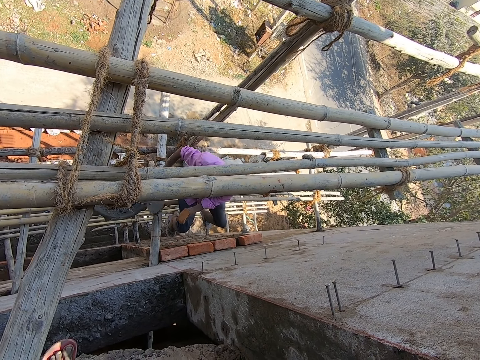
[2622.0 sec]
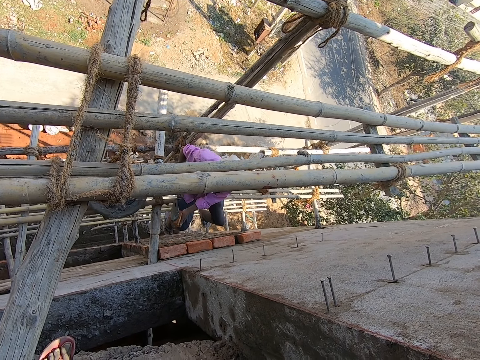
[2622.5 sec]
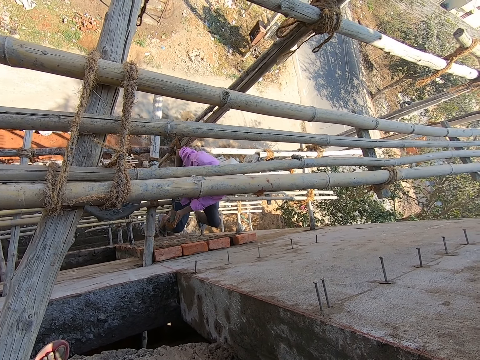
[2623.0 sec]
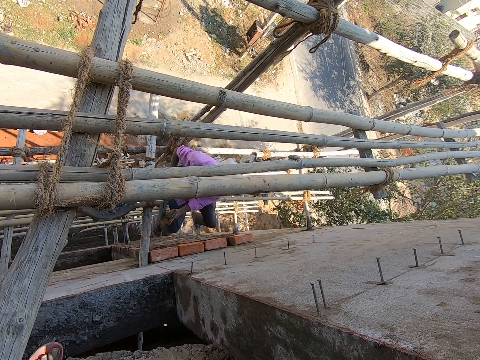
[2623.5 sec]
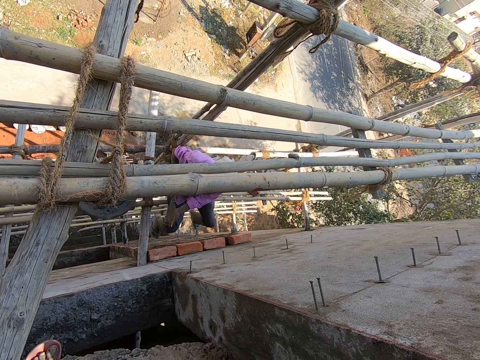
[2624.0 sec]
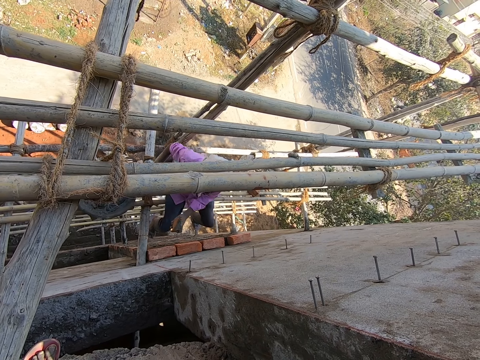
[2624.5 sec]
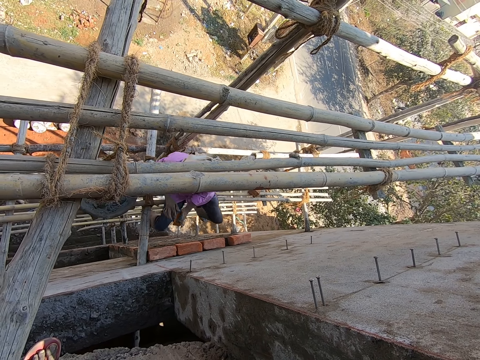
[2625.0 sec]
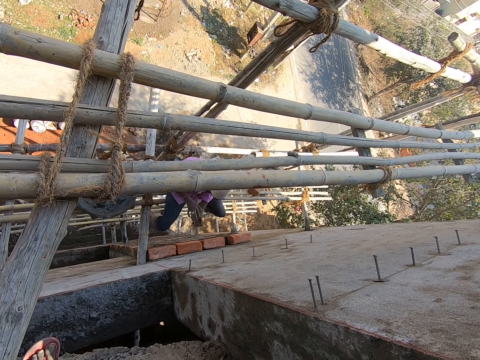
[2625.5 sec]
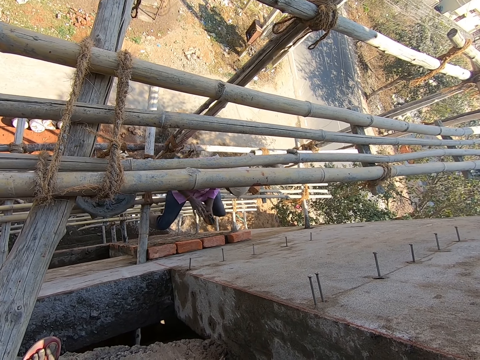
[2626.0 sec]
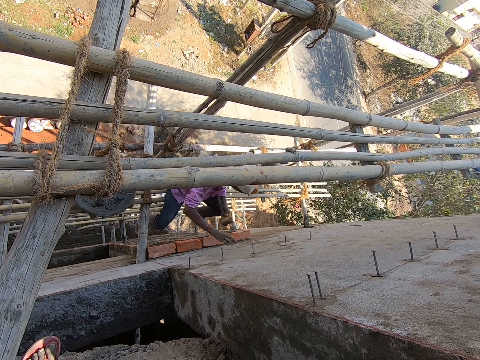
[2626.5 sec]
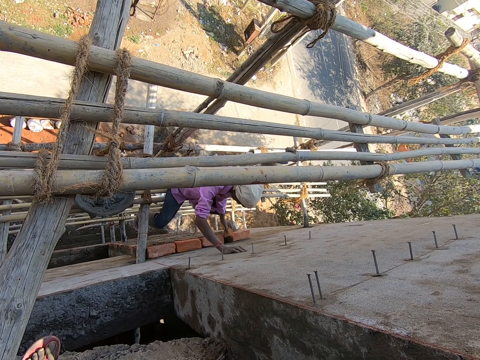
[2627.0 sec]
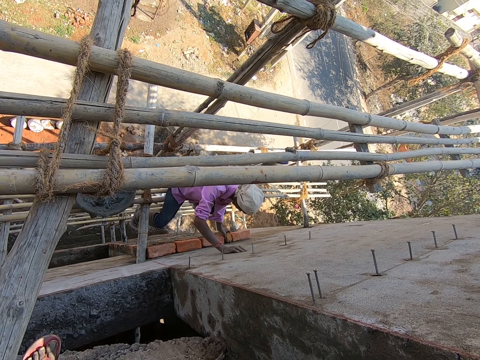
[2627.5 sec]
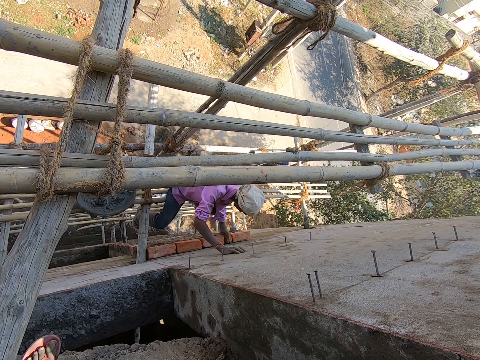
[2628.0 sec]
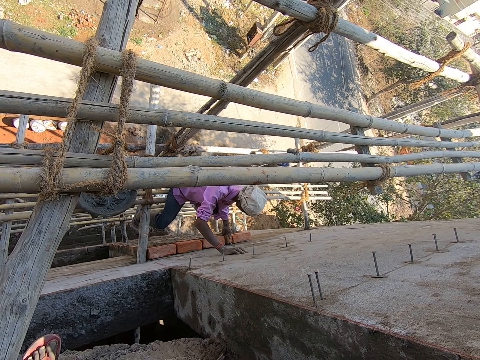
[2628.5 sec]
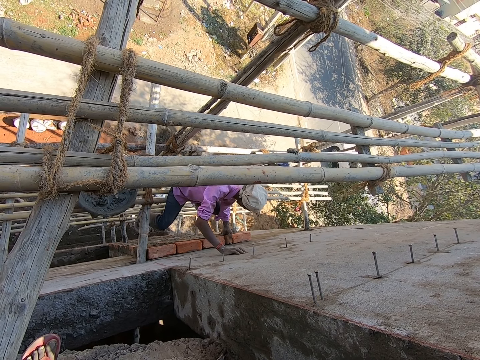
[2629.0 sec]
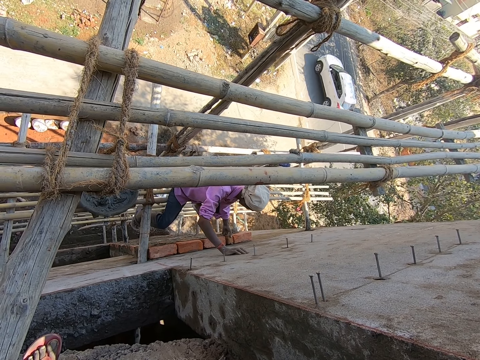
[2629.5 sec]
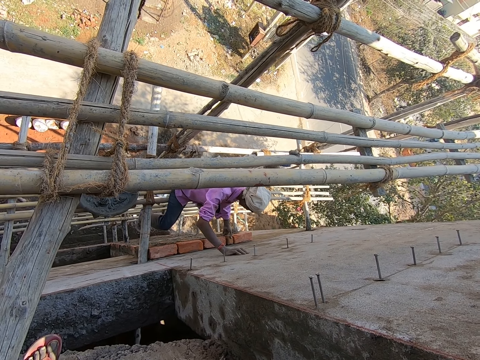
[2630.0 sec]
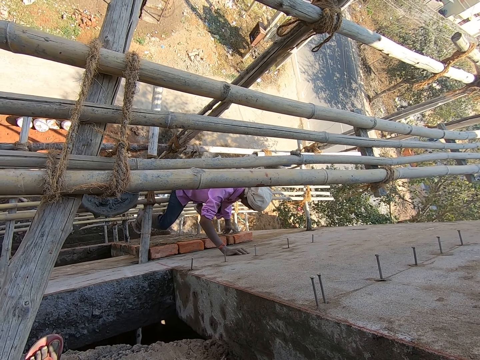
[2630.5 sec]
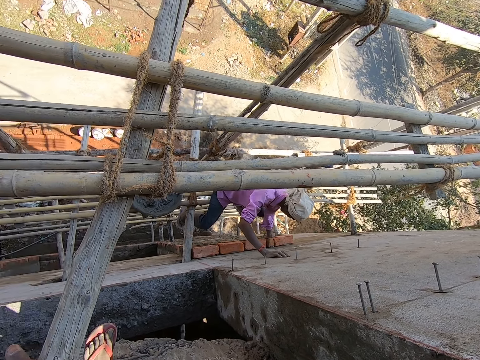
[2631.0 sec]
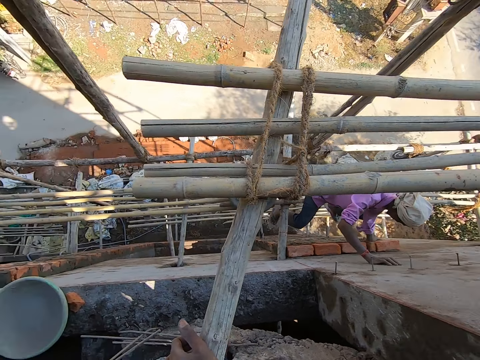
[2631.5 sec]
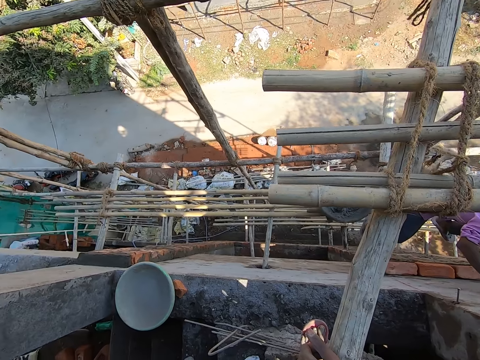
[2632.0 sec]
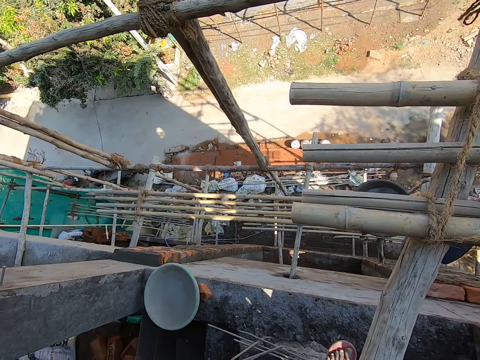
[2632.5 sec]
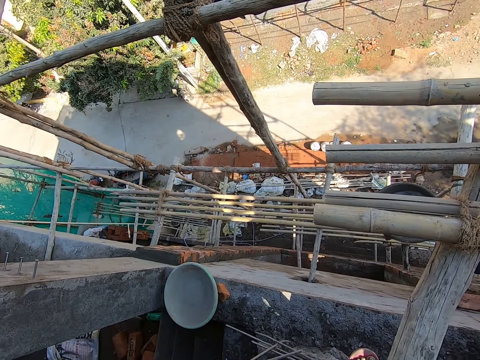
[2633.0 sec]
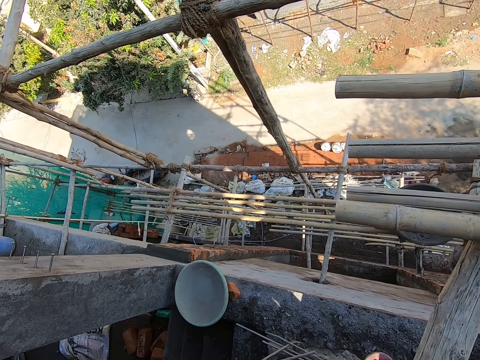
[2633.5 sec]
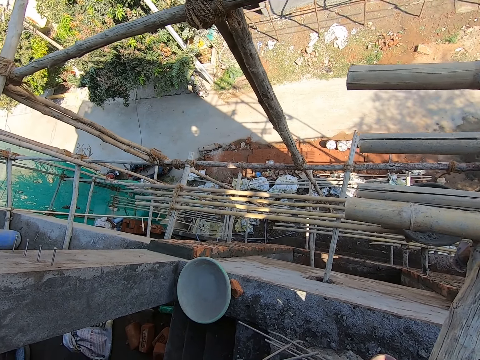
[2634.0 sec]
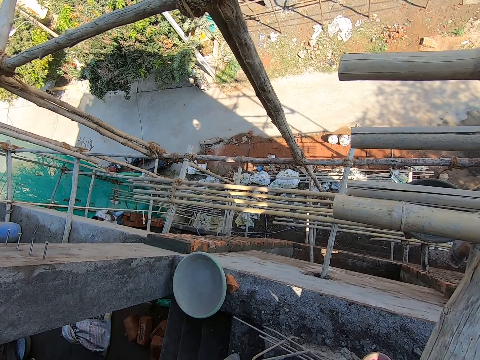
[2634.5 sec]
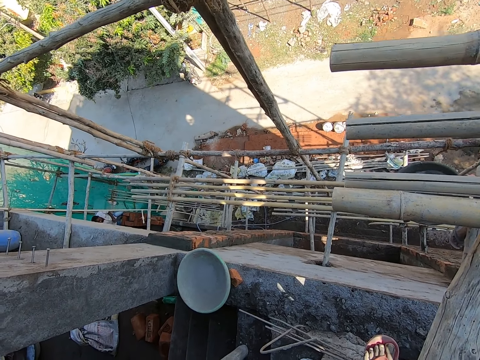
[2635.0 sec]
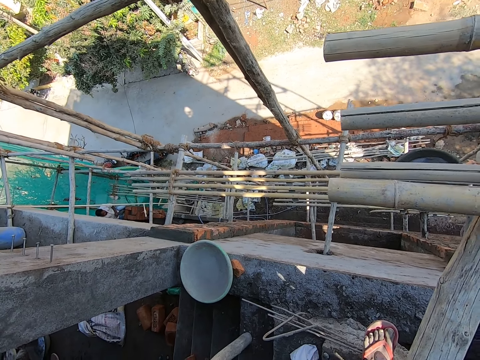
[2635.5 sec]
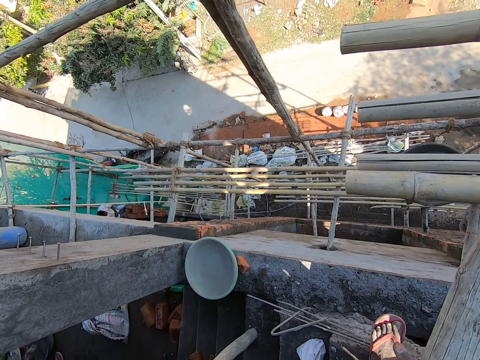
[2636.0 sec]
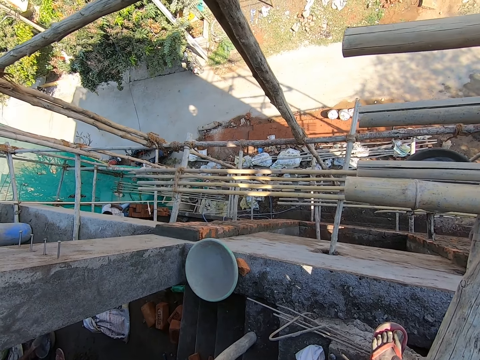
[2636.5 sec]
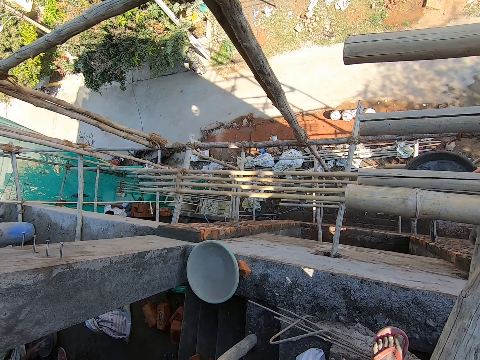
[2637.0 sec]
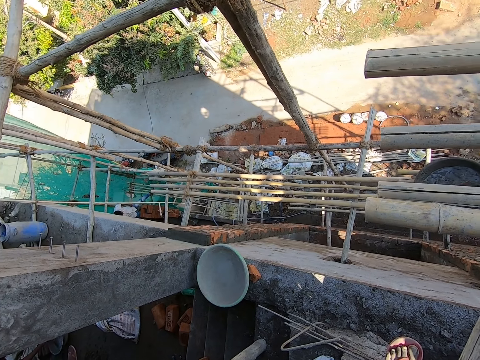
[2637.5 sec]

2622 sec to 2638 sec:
The man puts mortar on the piece of brick with a trowel in his right hand. He drops the trowel in the head pan with his right hand. He spreads the mortar on the piece of brick with his right hand, places his right hand on the wall, and fits the piece of brick on the wall with his left hand. The camera wearer looks around.

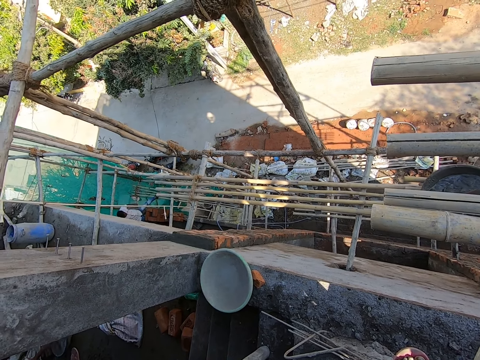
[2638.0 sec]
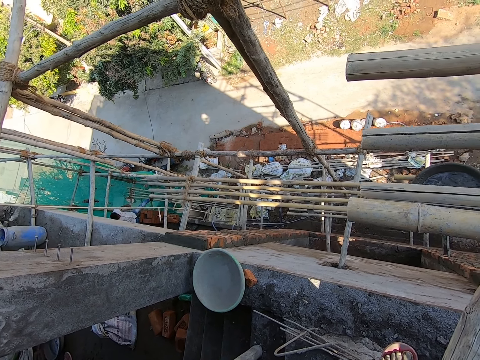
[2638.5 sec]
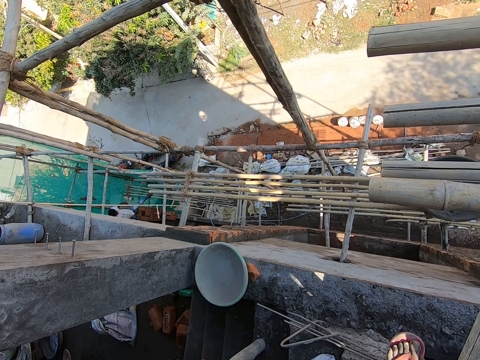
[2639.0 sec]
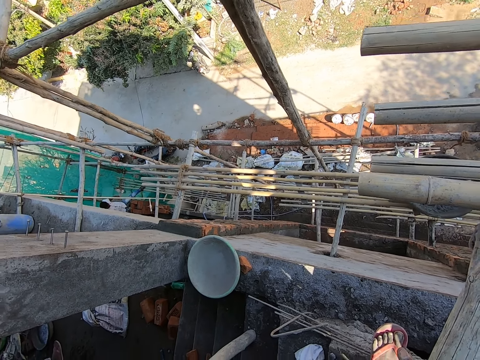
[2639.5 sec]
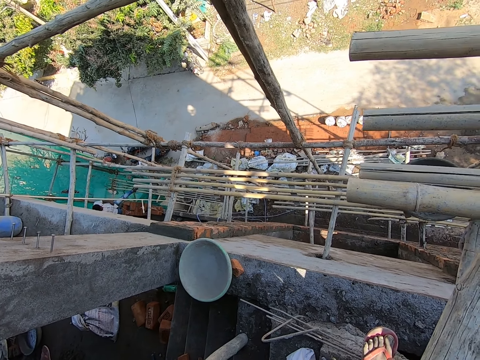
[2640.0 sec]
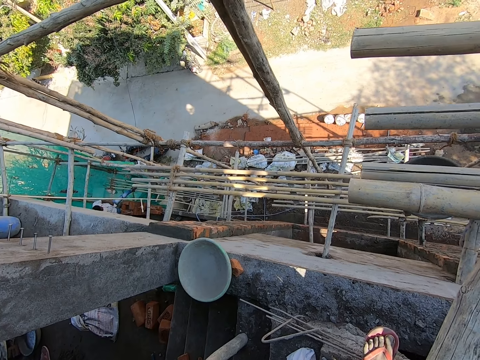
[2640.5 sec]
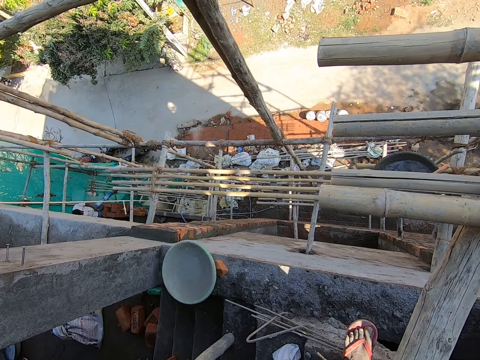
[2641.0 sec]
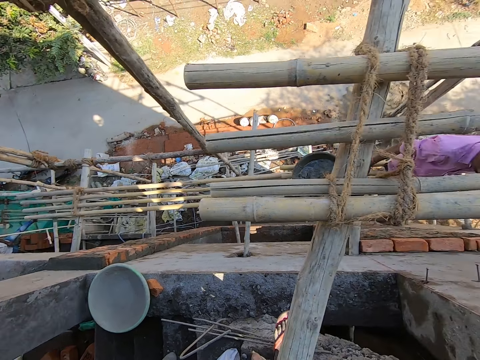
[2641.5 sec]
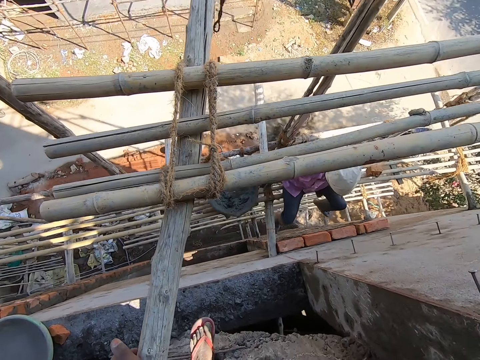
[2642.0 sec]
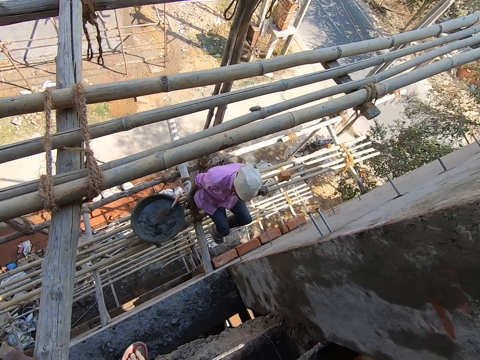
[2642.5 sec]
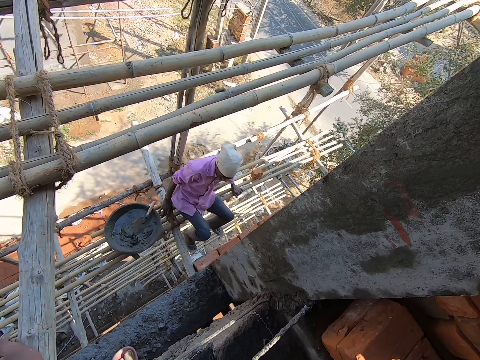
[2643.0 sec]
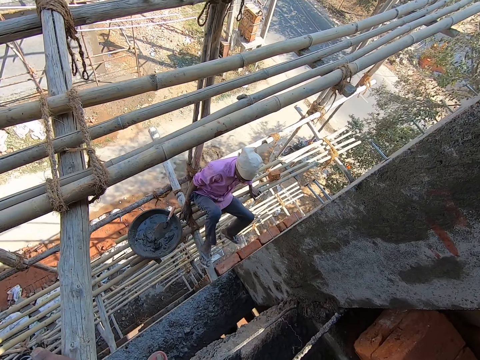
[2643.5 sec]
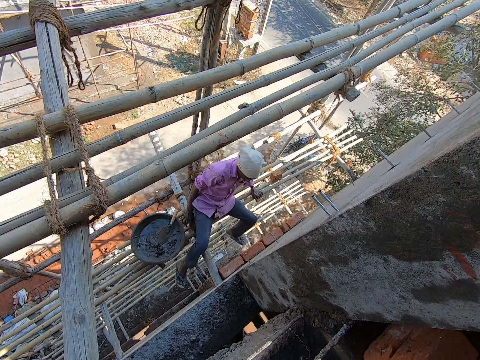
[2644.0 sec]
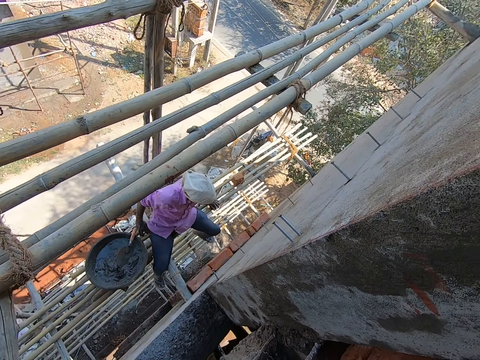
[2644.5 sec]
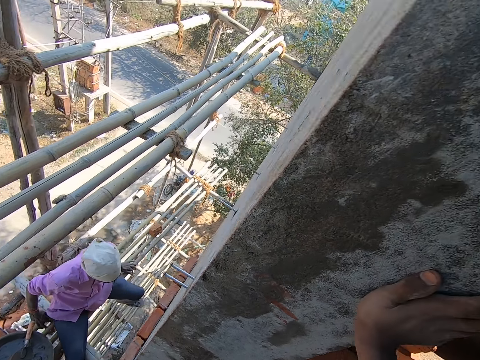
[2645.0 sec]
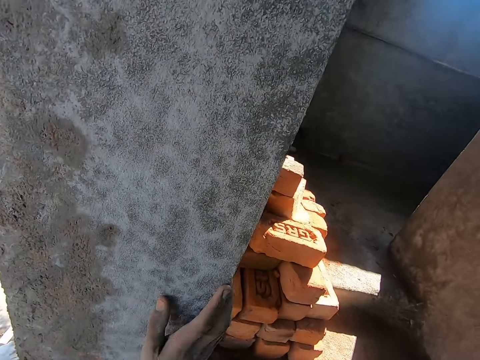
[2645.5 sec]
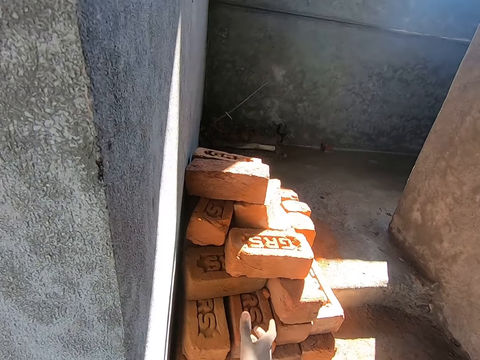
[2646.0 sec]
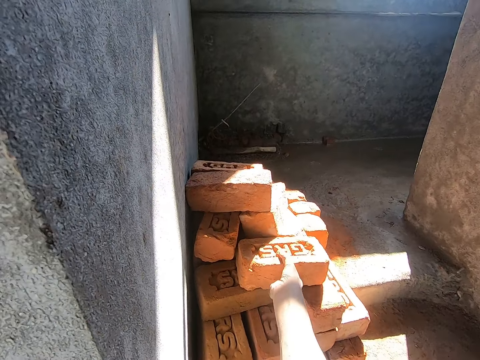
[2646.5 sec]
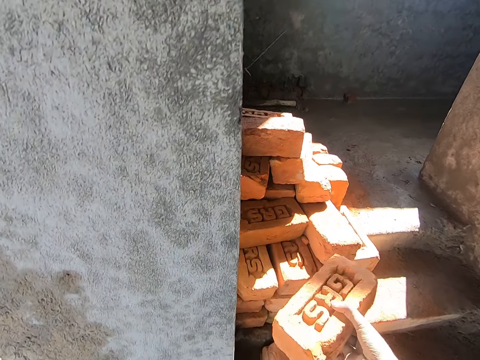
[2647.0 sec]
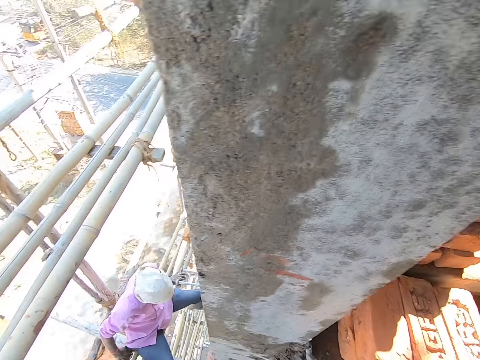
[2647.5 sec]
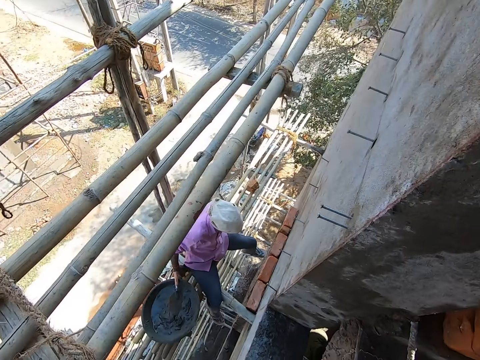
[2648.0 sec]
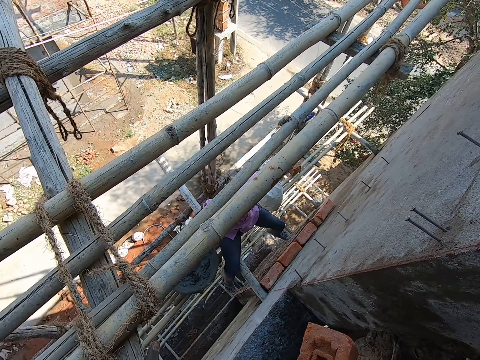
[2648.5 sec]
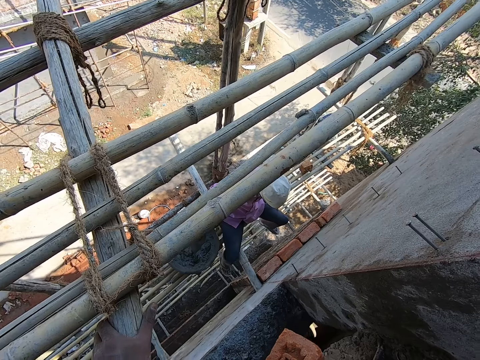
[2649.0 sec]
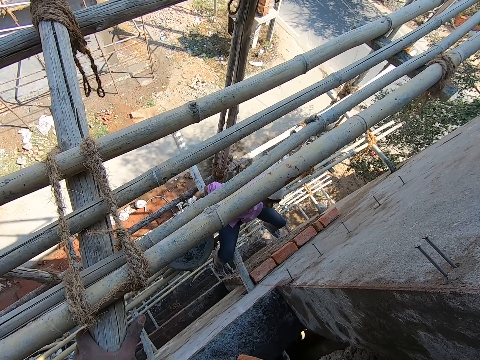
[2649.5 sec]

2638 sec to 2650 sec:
The camera wearer picks a brick from the stack of bricks with his right hand.
